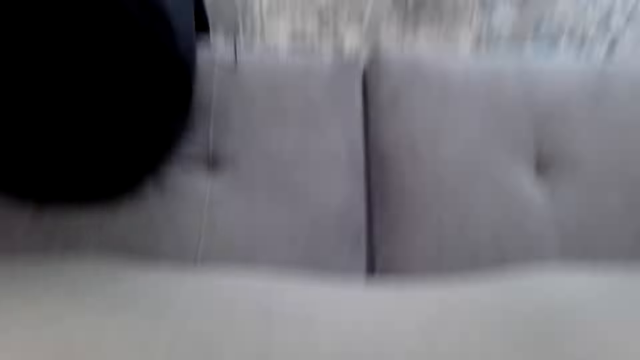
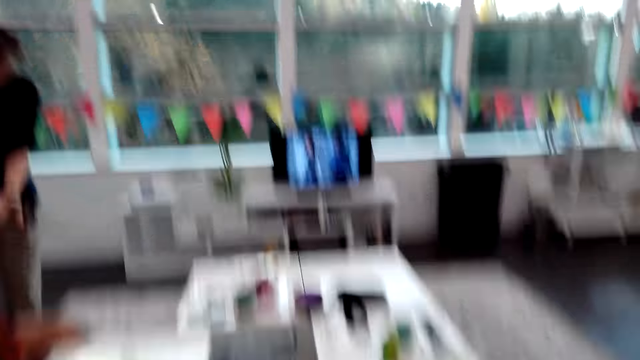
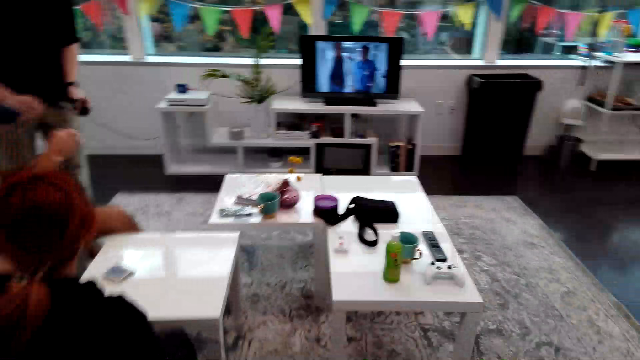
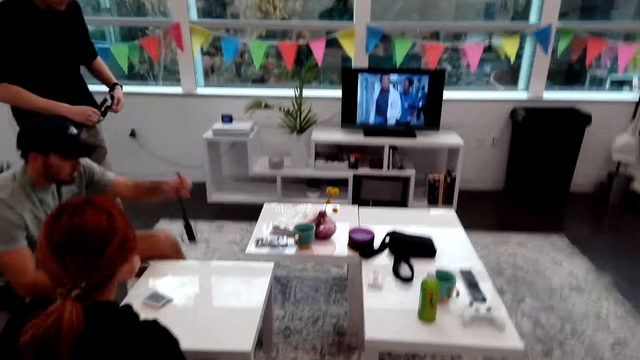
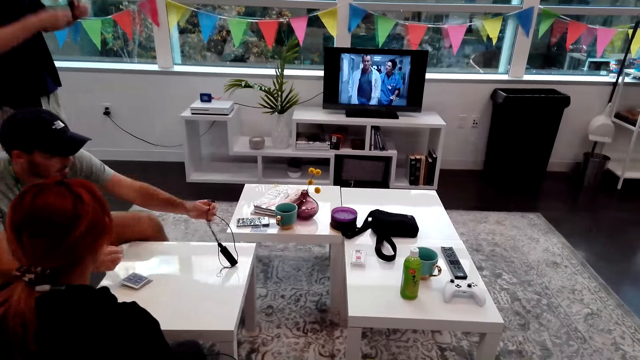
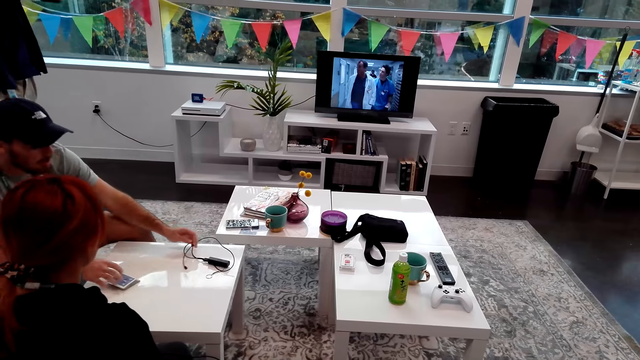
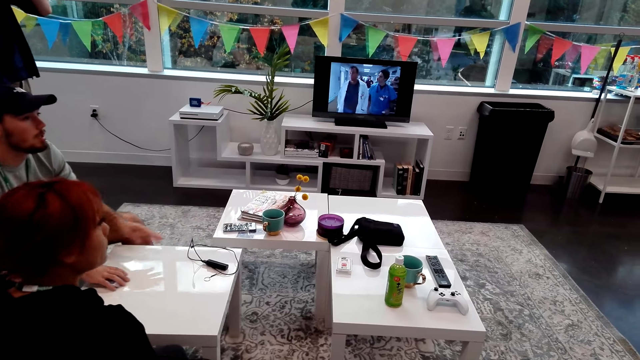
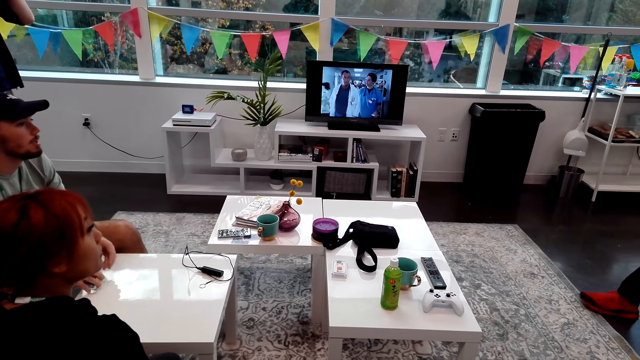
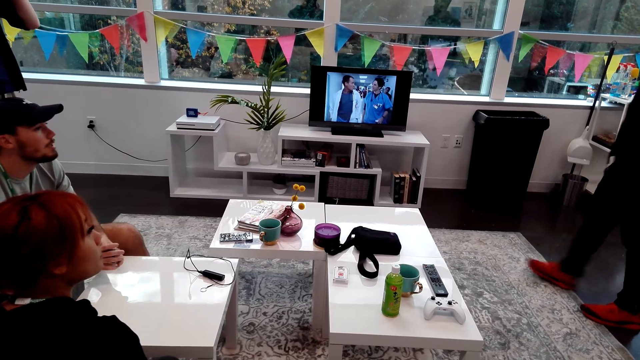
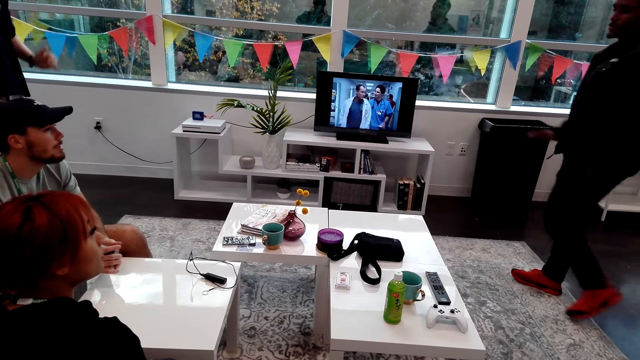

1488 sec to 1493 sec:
The camera wearer removes the camera. A man puts something on the table. The man picks up the cards.
